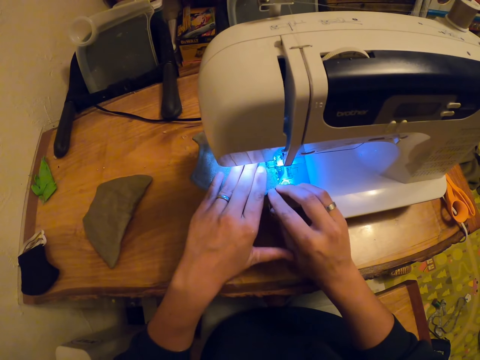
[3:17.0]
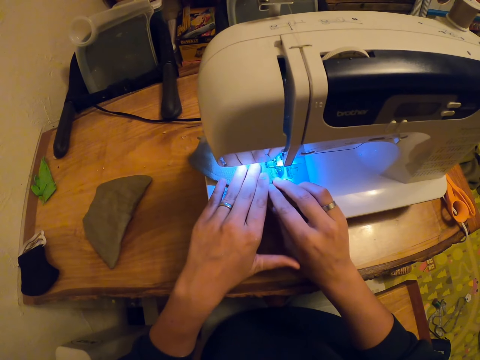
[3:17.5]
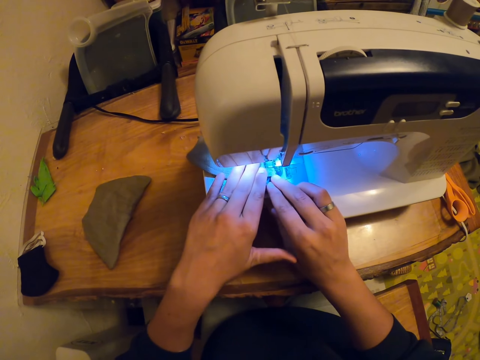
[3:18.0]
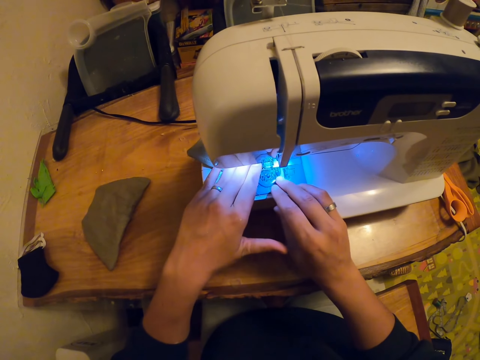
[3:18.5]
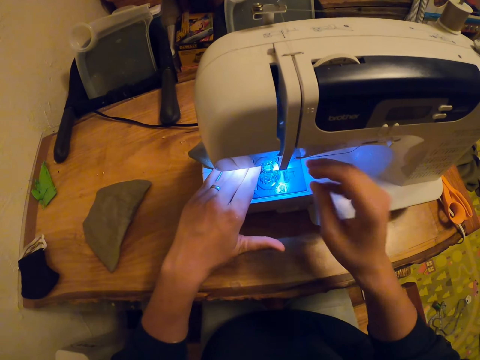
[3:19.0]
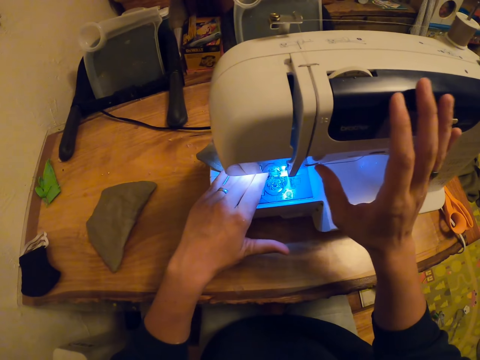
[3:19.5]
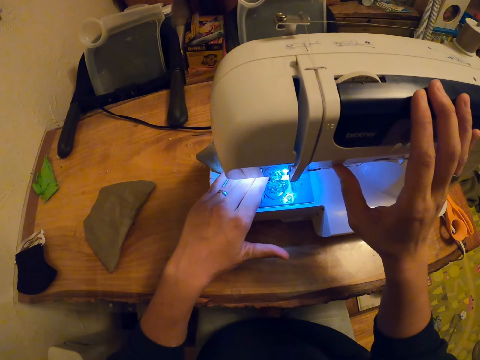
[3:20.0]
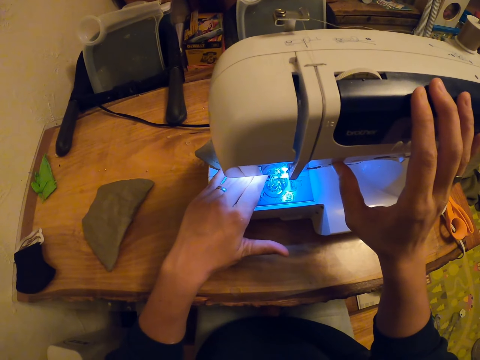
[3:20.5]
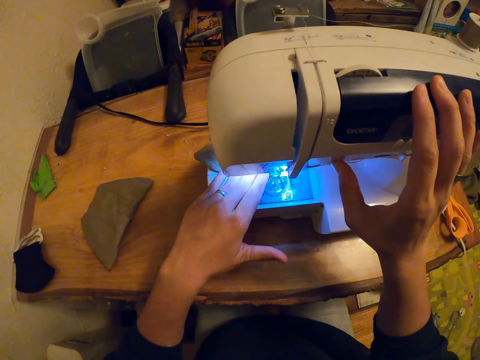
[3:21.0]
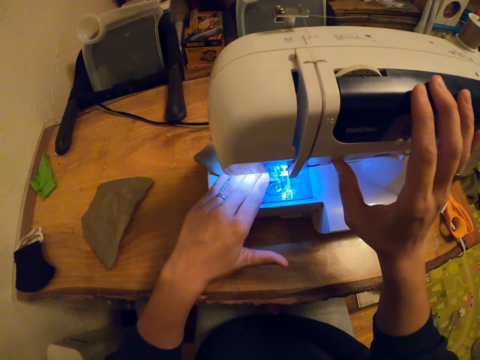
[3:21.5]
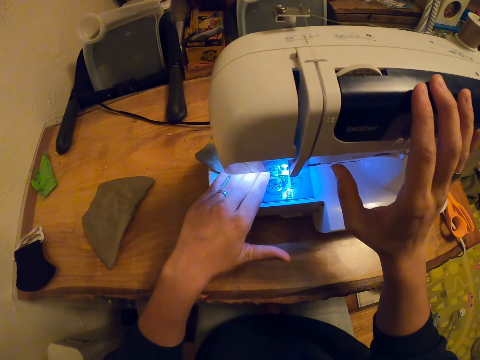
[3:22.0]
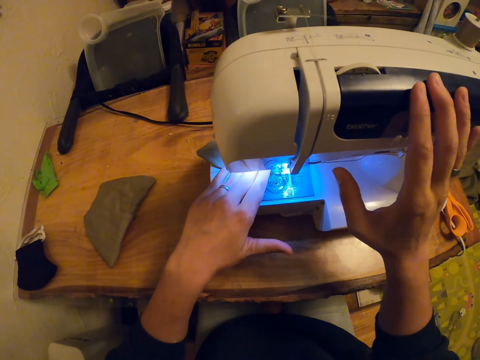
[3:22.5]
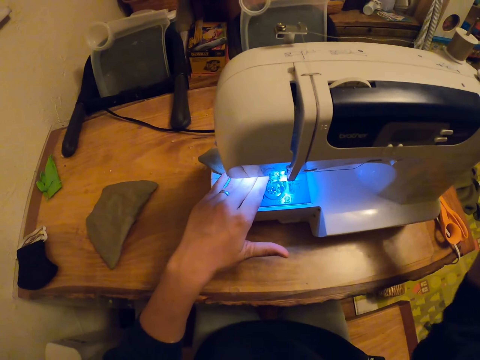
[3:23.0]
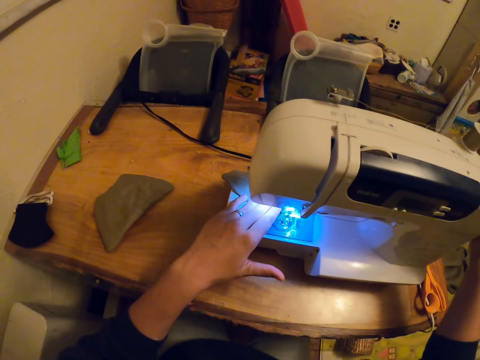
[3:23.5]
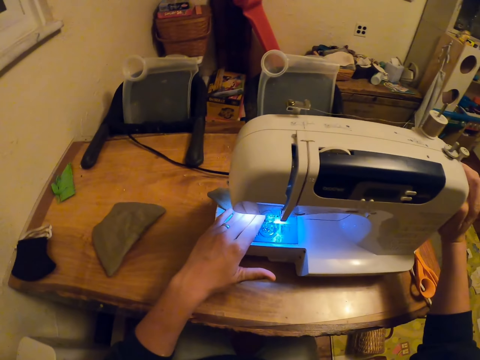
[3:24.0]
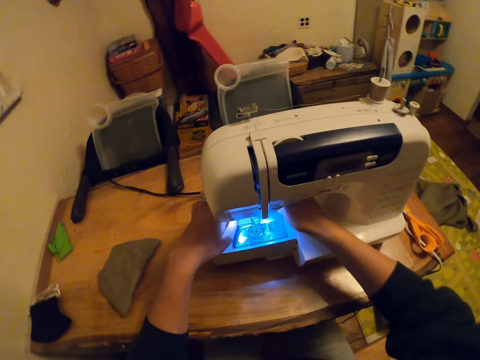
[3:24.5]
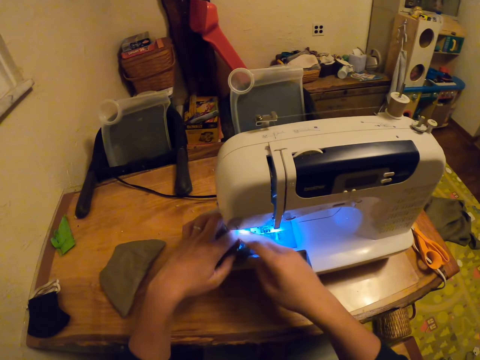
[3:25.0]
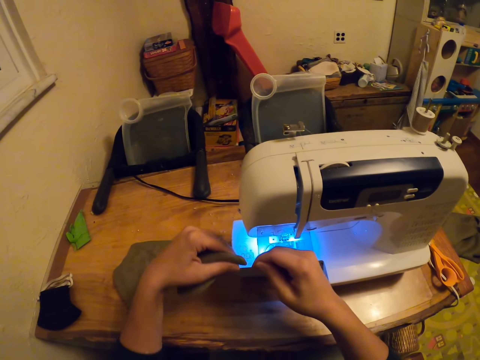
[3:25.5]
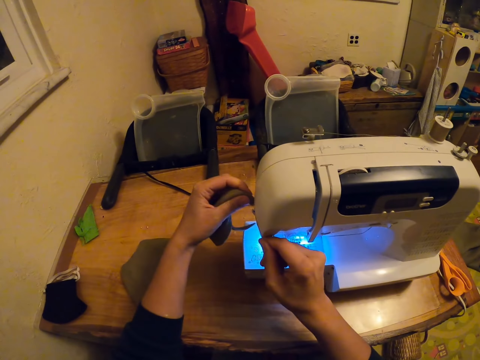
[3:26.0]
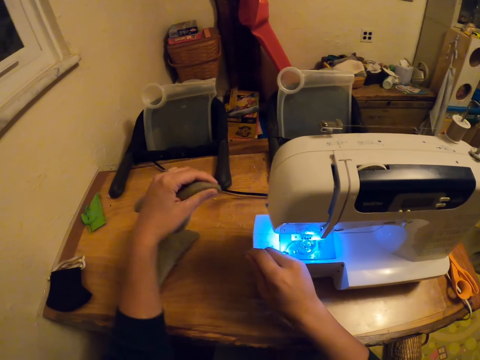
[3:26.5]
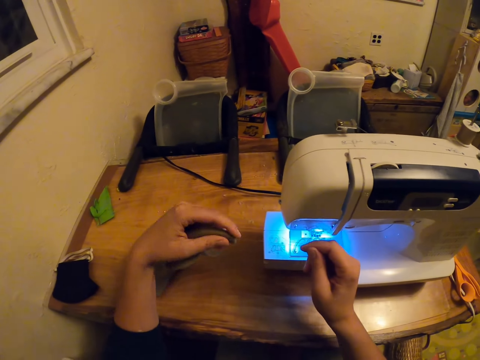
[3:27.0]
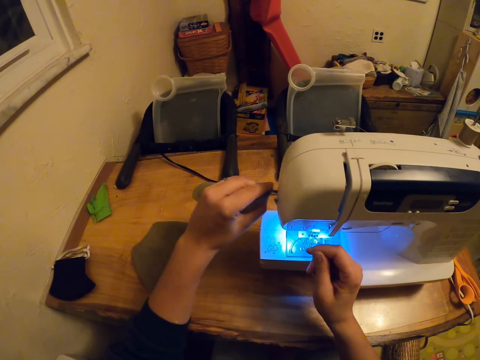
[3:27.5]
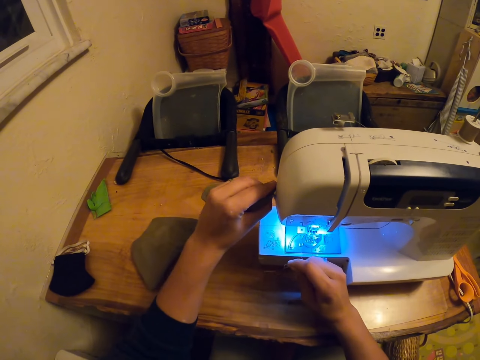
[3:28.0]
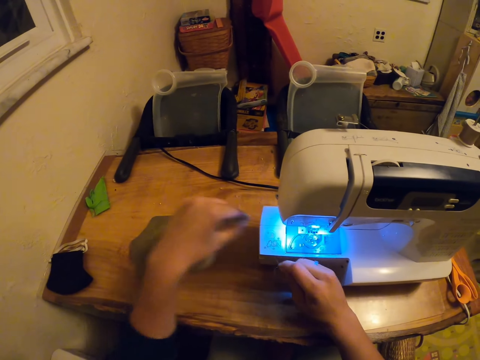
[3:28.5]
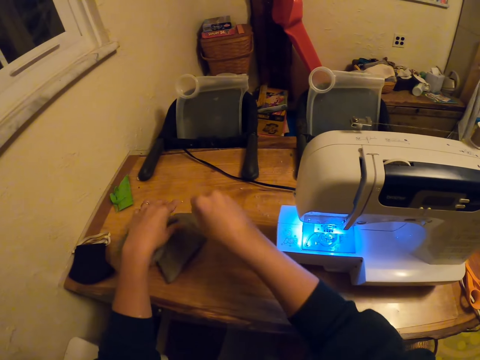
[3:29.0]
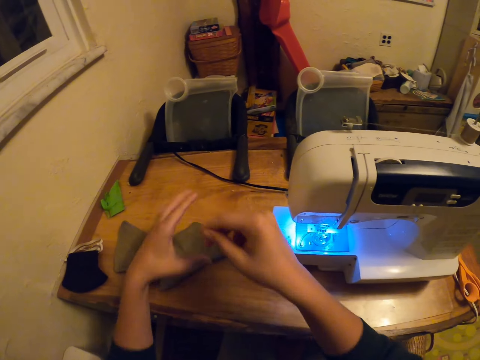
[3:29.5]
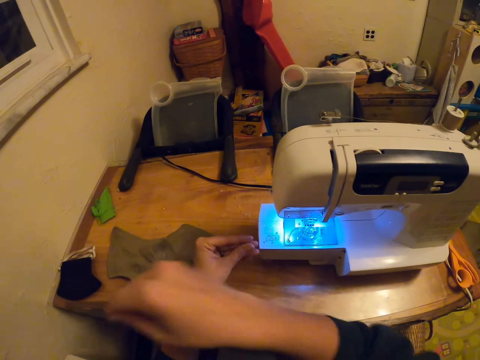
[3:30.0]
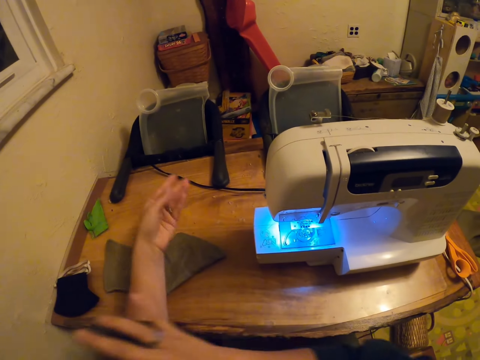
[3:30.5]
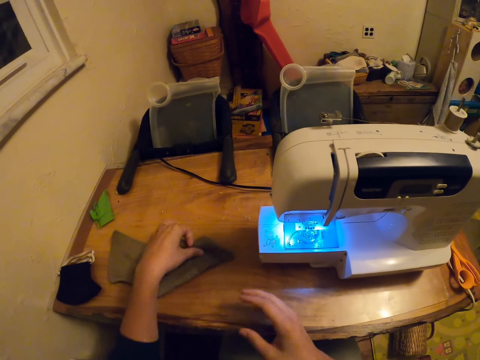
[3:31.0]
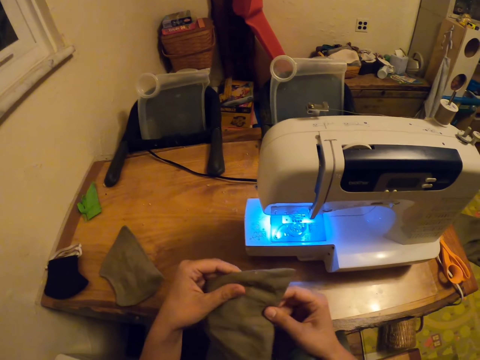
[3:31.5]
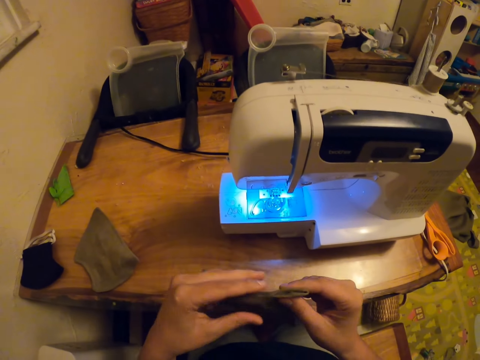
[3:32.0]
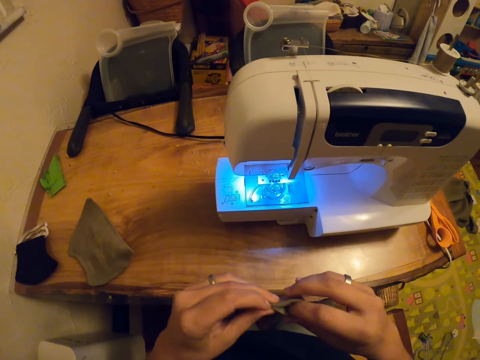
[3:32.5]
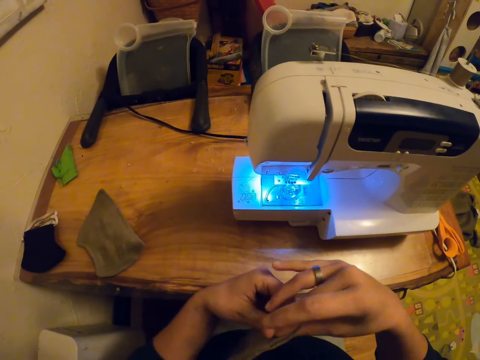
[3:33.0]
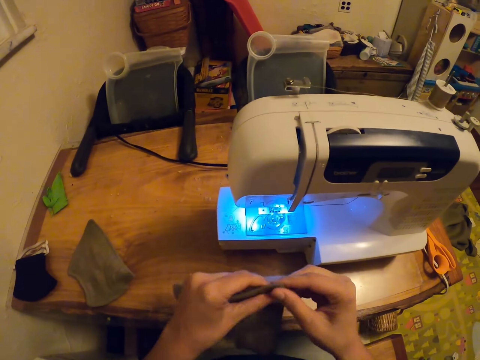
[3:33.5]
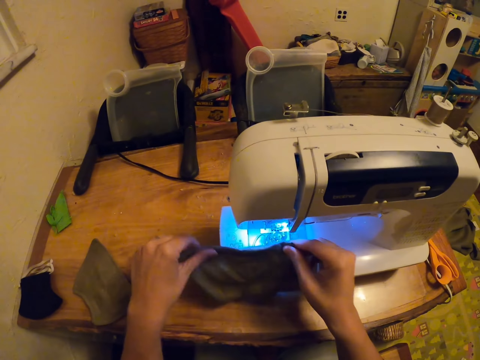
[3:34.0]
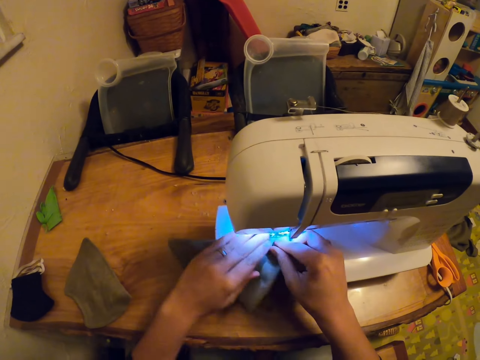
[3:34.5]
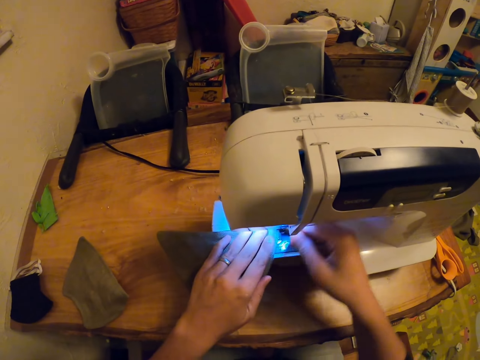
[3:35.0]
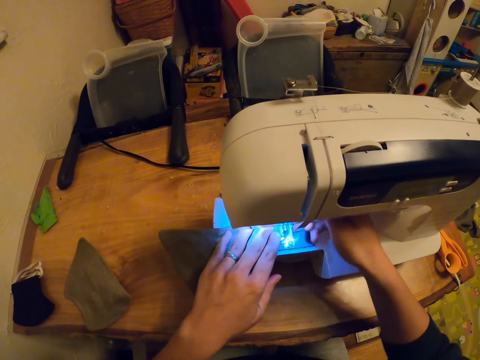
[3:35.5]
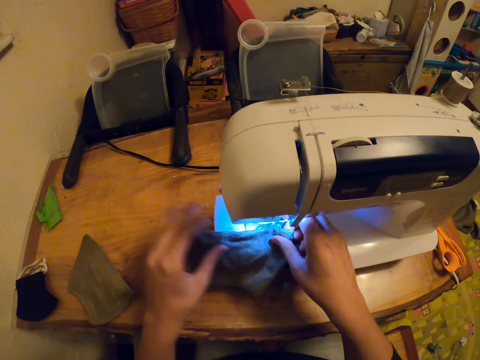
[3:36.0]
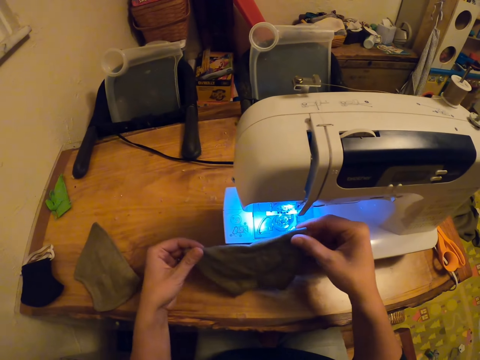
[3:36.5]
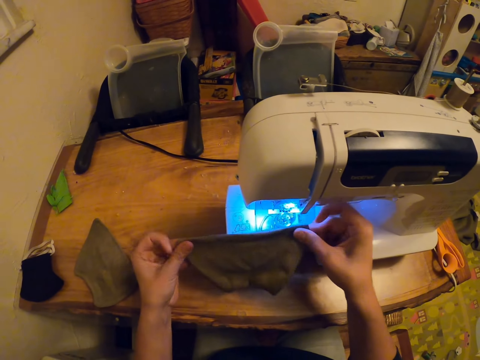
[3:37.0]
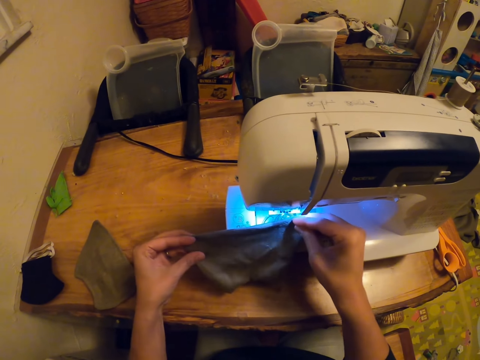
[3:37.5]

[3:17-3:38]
The camera wearer touches the sewing machine. They hold the sewing machine. They sew the fabric. They operate the sewing machine. They pick up a fabric. They hold a thread. They cut the thread or string attached to the fabric. They adjust the fabric in the hand. They cut a thread. They place the fabric on the table. They hold a thread with the left hand. They drop threads on the table. They pick up the fabric. They adjust the fabric. They hold the fabric. They place the fabric on the sewing machine. They operate the sewing machine. They straighten the fabric. They hold the fabric.

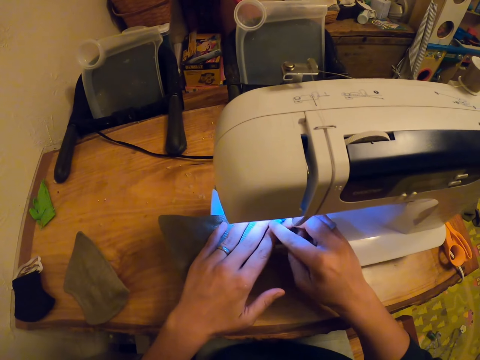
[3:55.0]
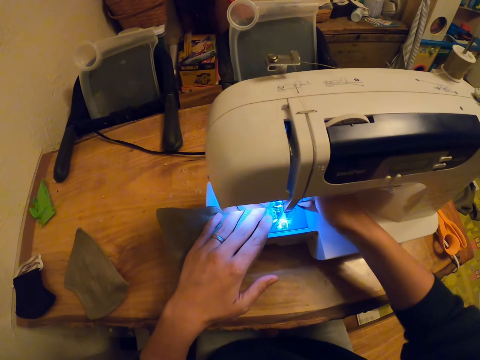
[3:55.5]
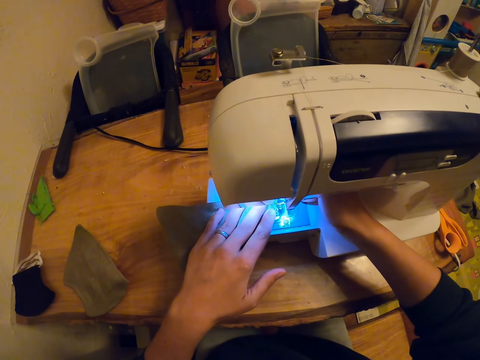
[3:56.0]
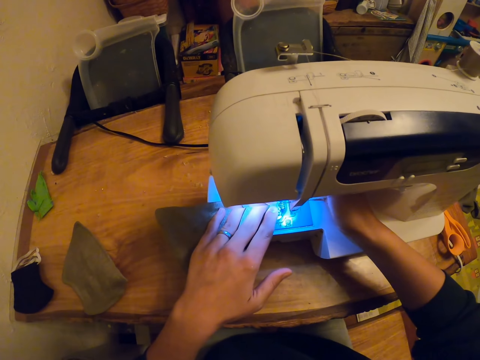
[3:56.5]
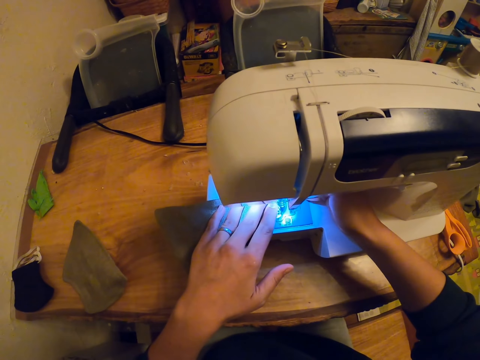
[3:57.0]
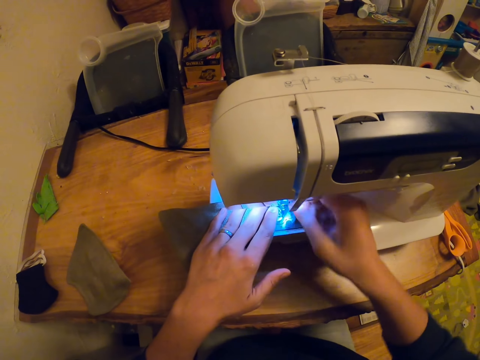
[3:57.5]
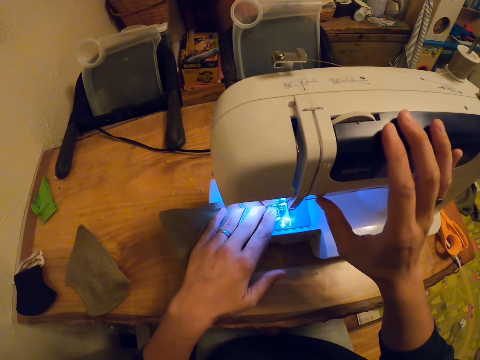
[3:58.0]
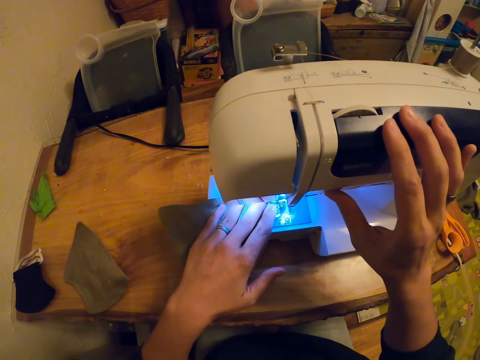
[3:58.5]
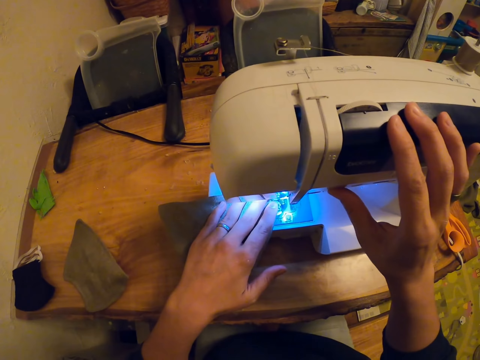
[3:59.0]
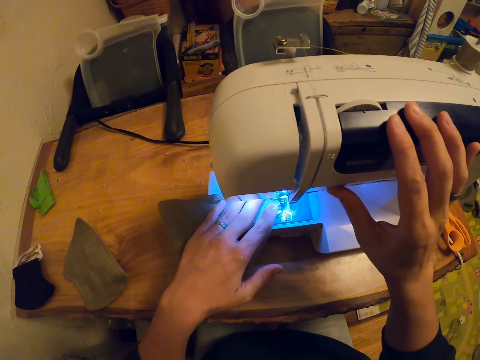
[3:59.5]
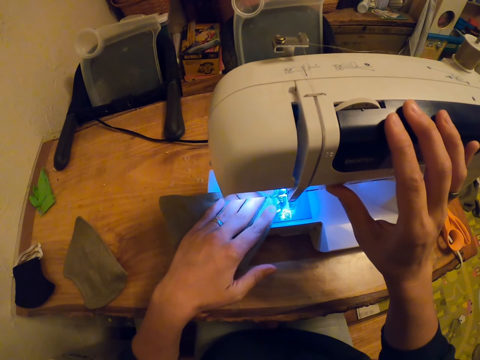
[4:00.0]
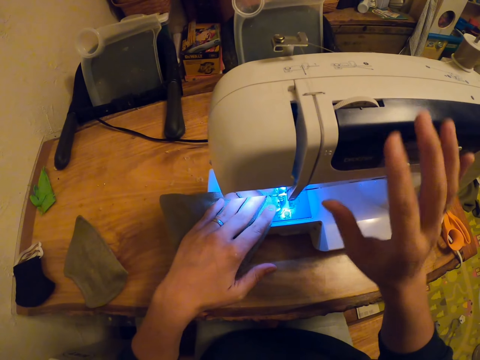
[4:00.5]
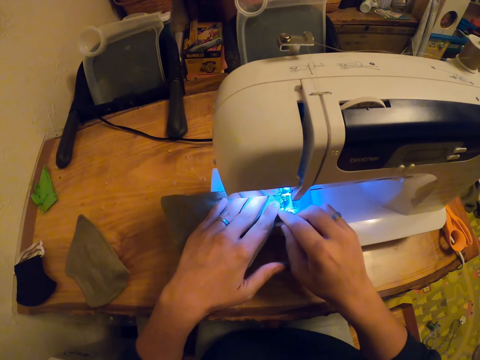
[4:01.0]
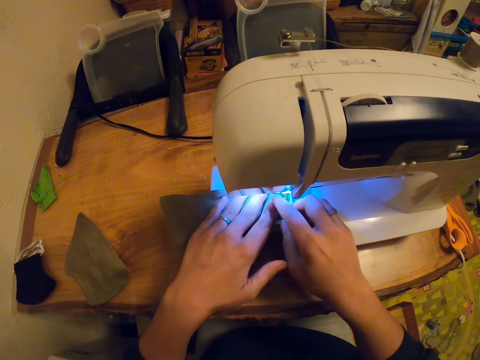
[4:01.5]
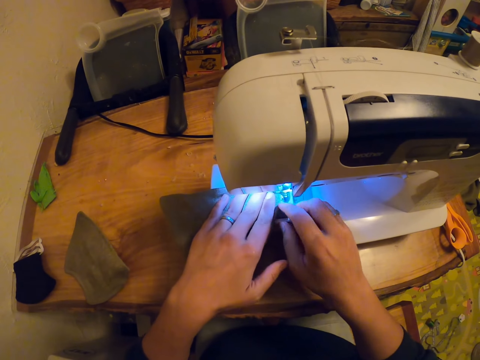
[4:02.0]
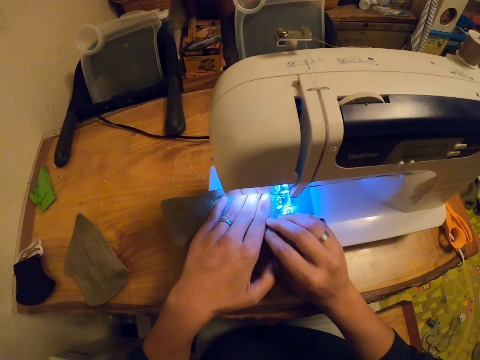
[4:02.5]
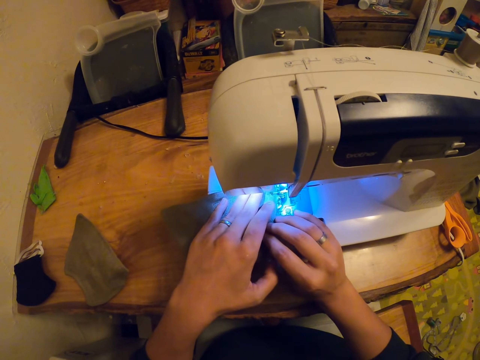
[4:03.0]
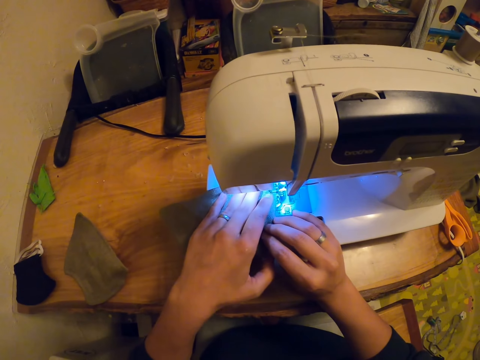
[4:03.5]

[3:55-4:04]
The camera wearer touches a fabric with the right hand. They operate a sewing machine. They sew the fabric. They hold the sewing machine. They hold the fabric with both hands.
